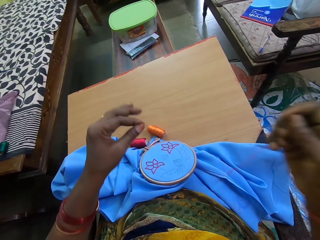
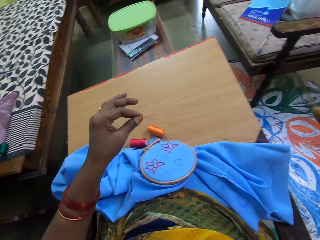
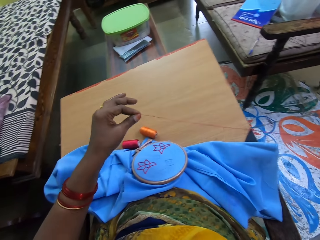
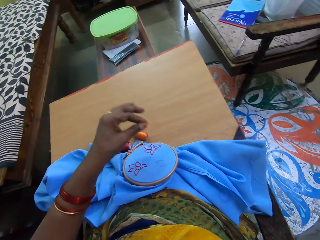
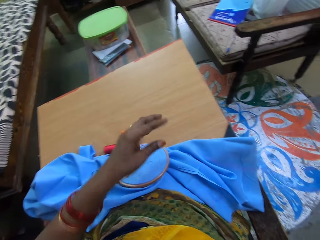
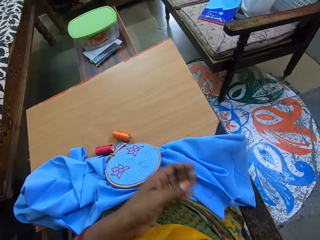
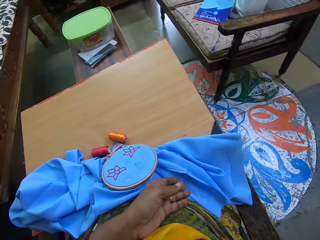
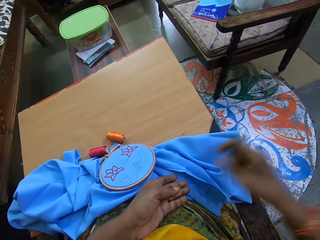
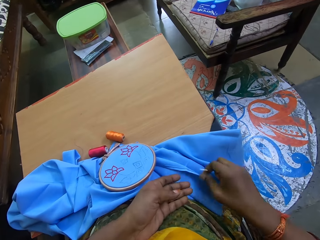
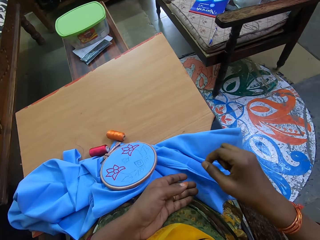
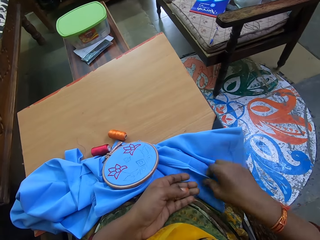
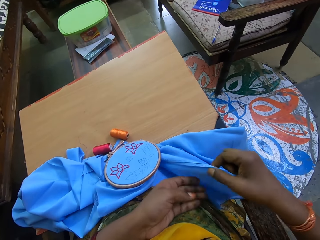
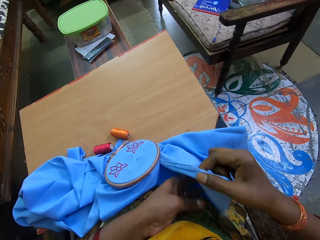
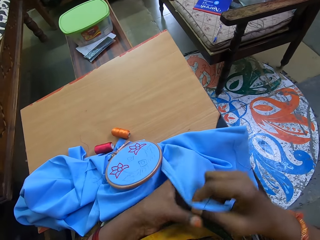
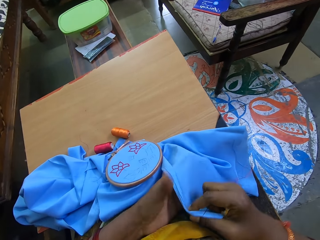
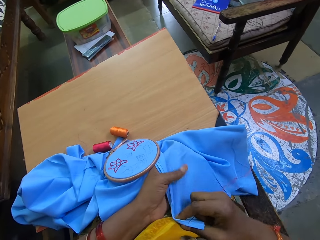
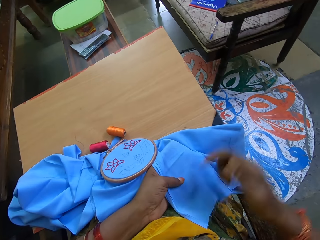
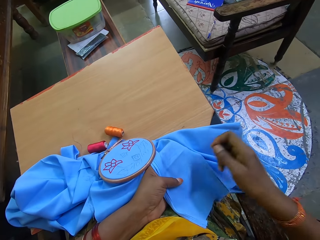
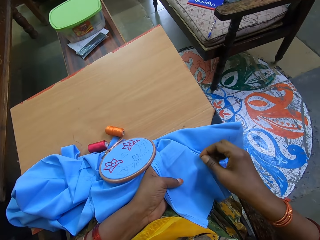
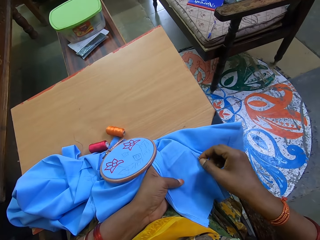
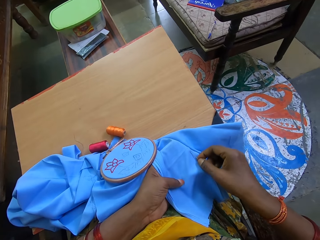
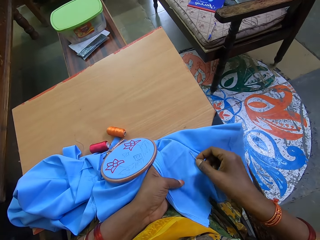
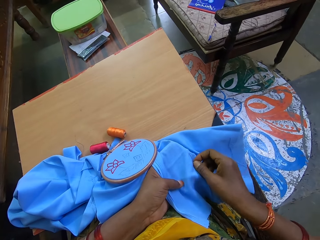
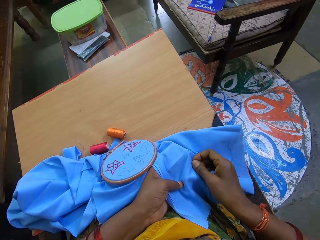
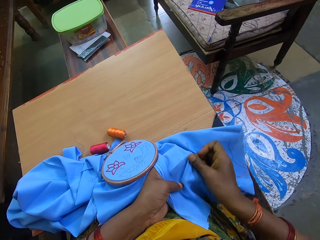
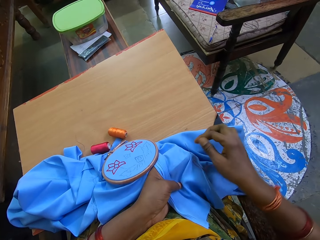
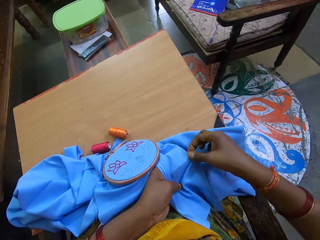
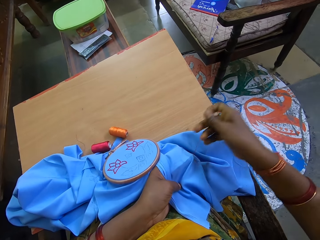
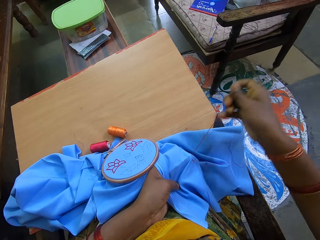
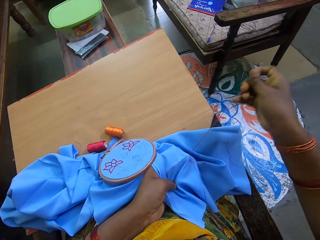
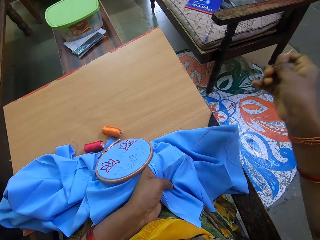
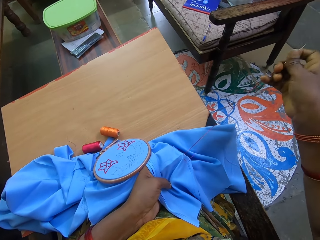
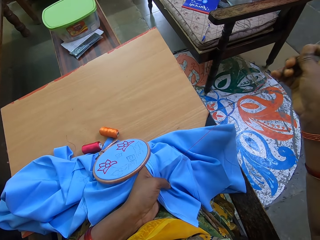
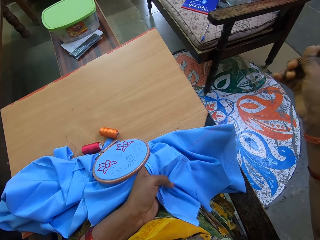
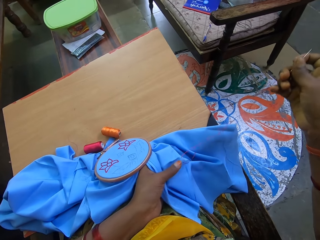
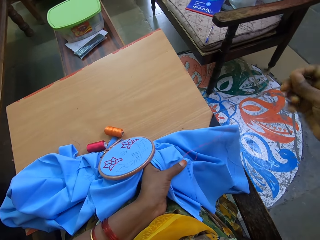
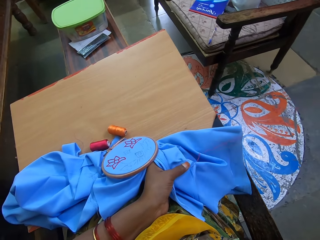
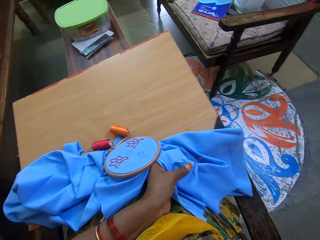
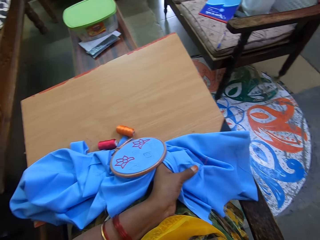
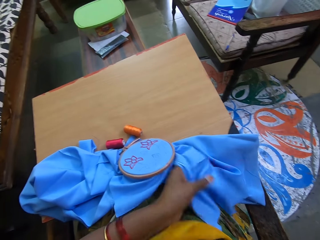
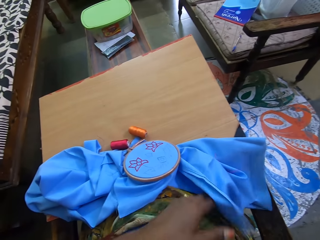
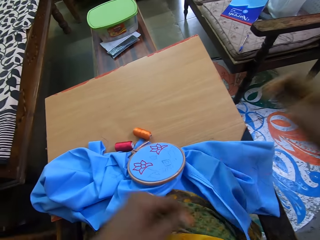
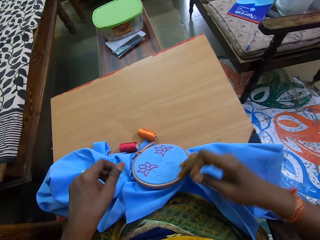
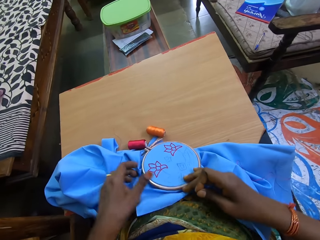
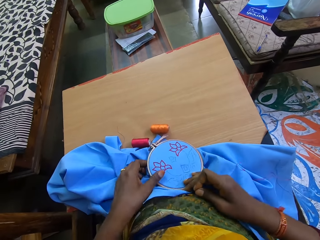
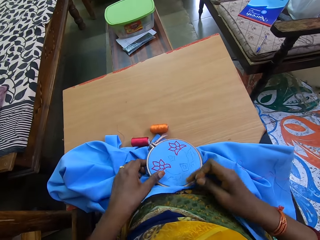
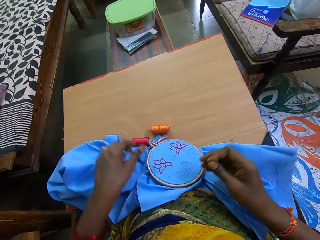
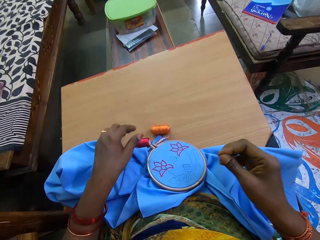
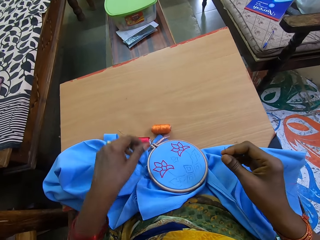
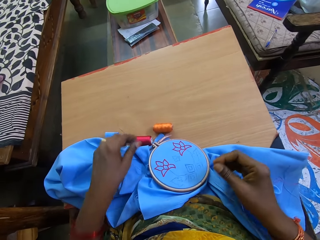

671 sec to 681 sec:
The camera wearer picks up the fabric with her right hand. She passes the fabric in her right hand to her left hand. She sews the fabric with the needle and thread in her right hand.

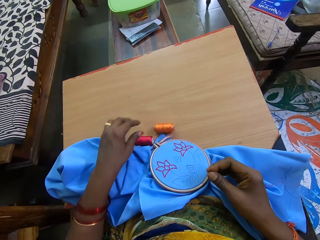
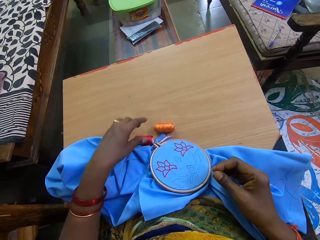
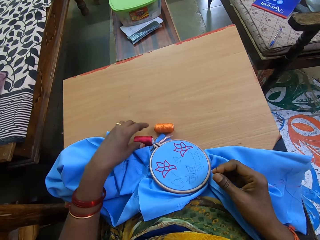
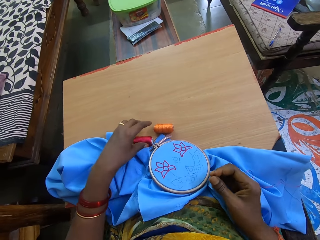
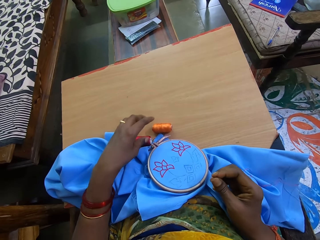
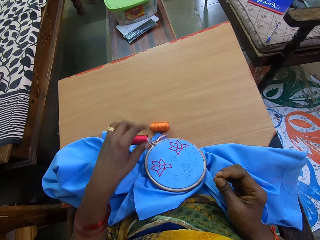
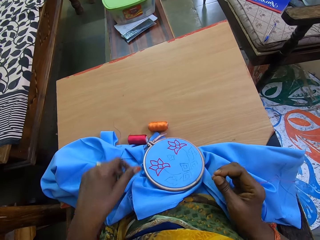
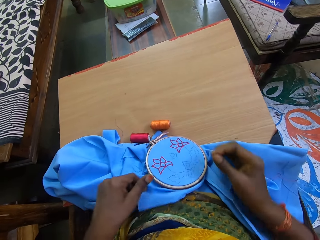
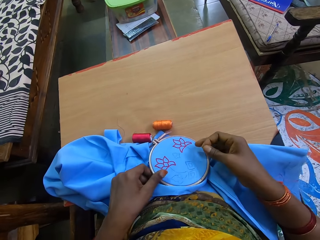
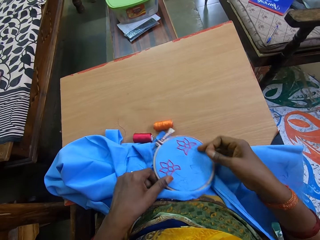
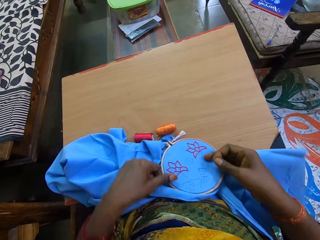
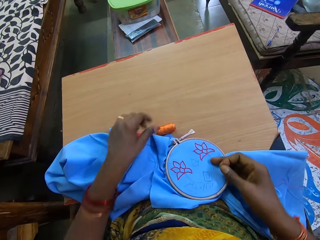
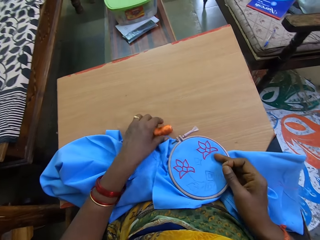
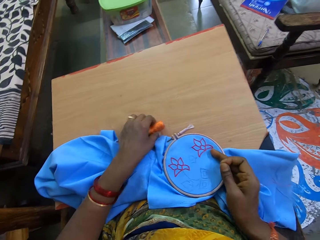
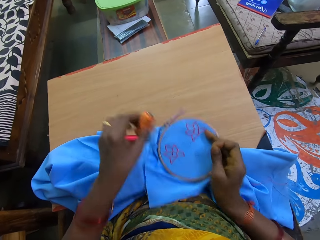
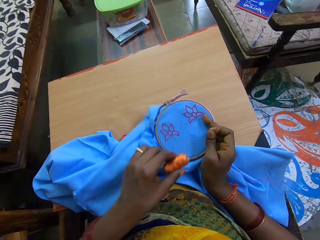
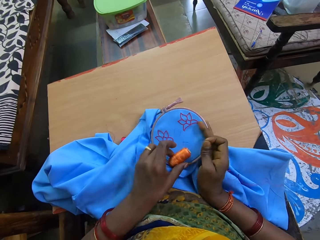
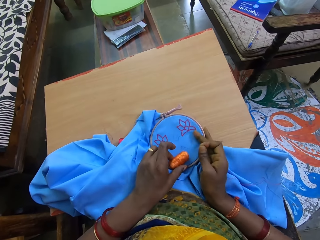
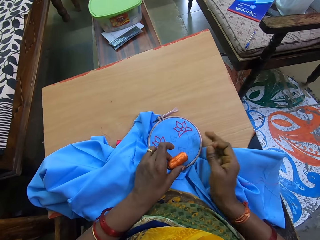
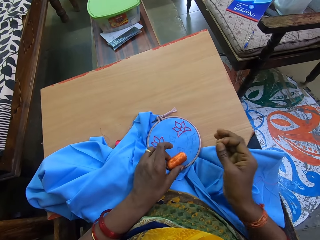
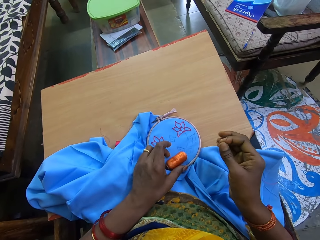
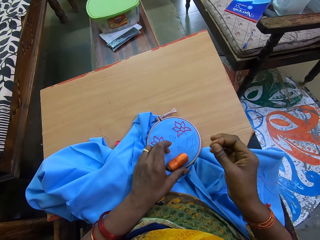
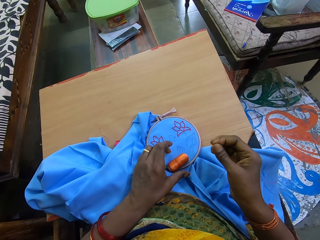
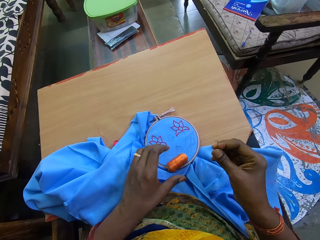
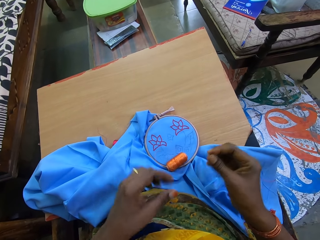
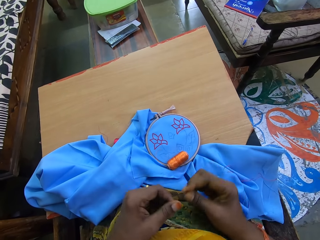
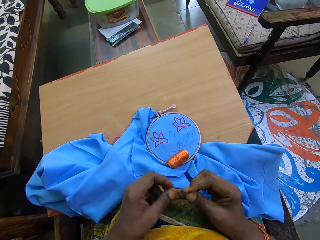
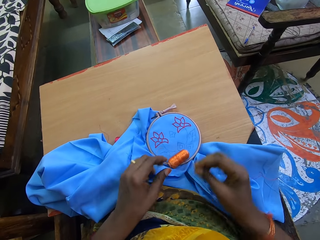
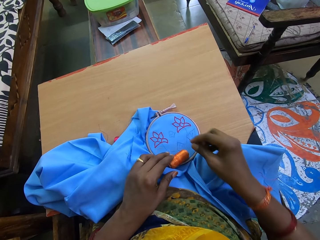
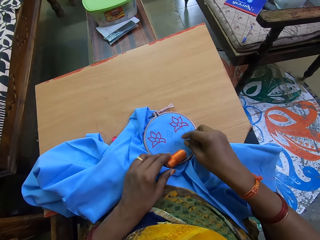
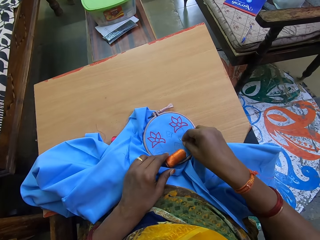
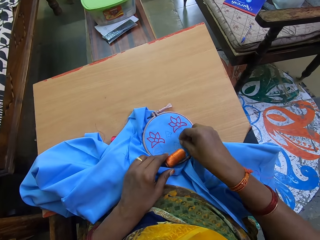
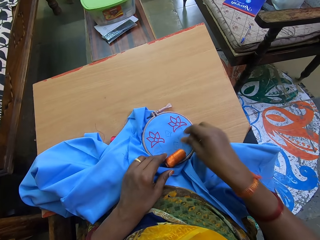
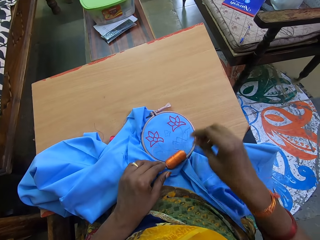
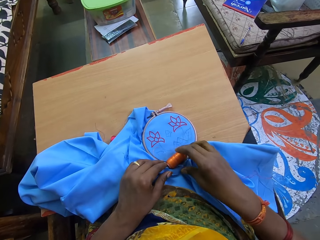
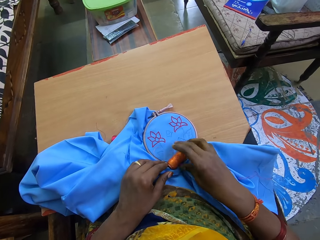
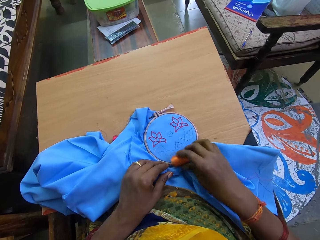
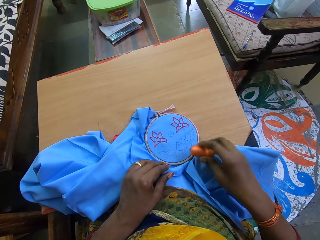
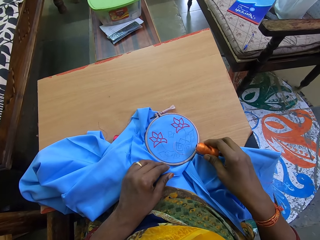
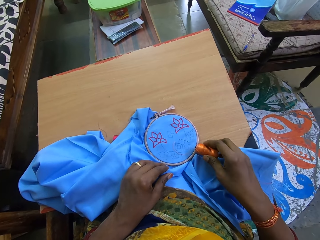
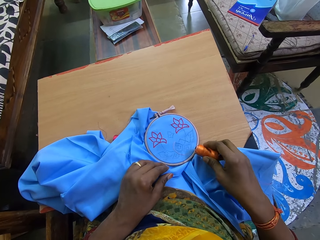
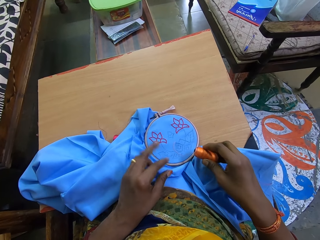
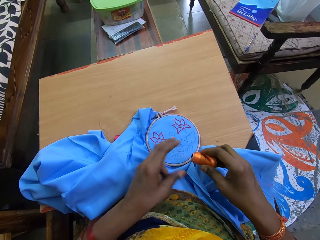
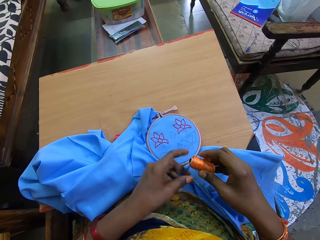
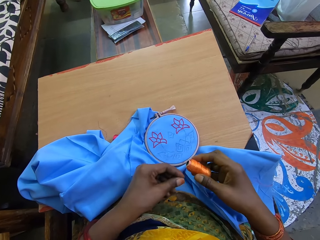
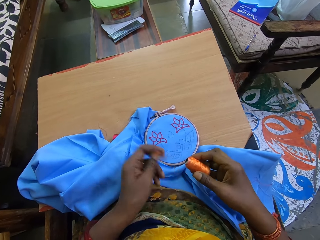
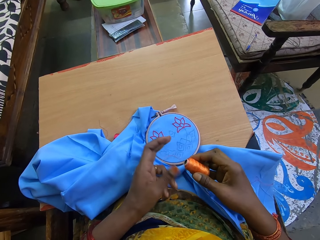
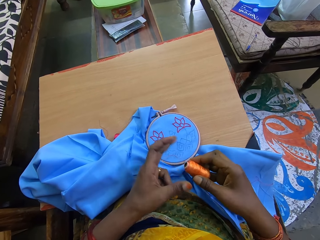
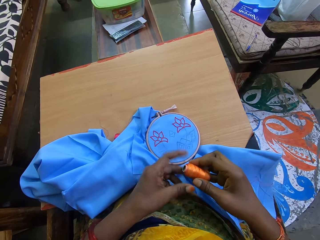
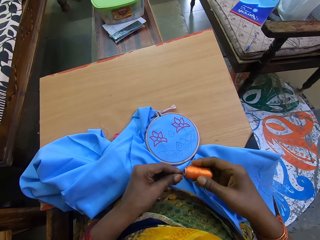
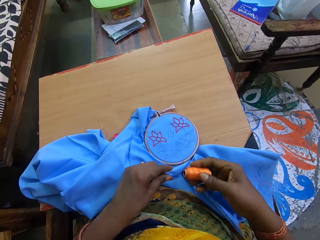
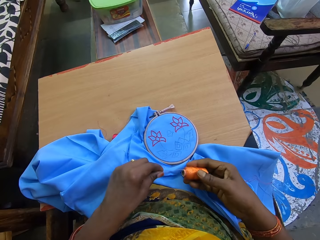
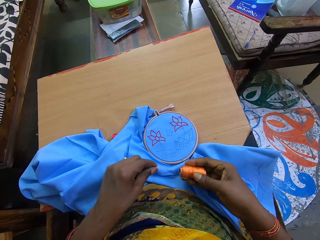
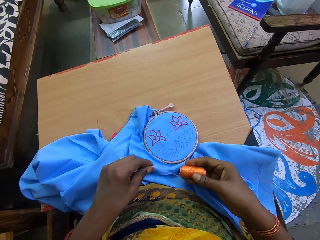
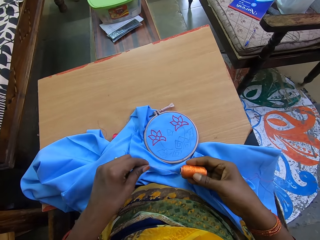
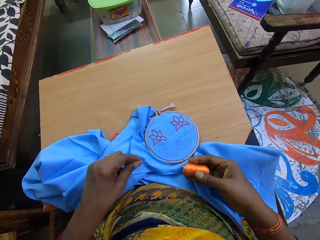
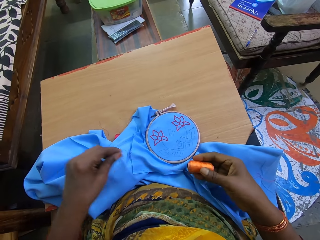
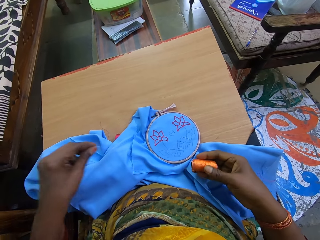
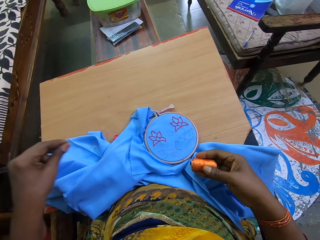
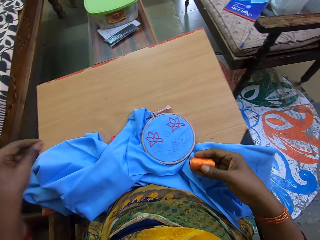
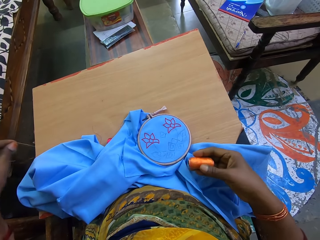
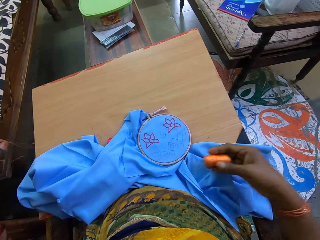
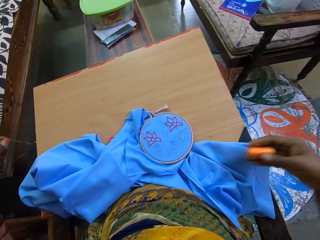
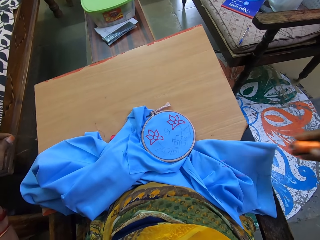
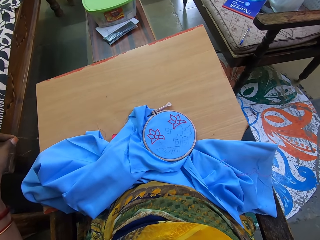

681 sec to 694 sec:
The camera wearer holds the fabric in the hoop with her hands. She picks up a spool of thread from the table with her left hand. She places the fabric in the hoop on the table with her right hand. She places the spool of thread on the fabric in the hoop with her left hand. She places the needle in the fabric with her right hand. She picks up the spool of thread from the fabric in the hoop with her right hand. She pulls thread from the spool of thread in her right hand with her left hand. She adjusts the thread.
